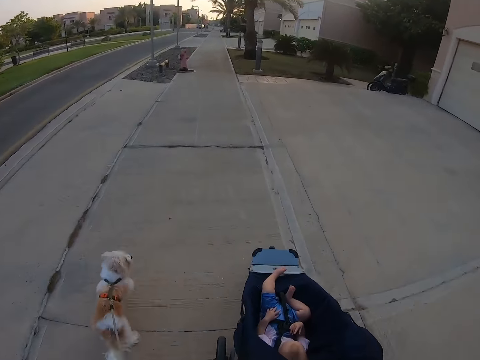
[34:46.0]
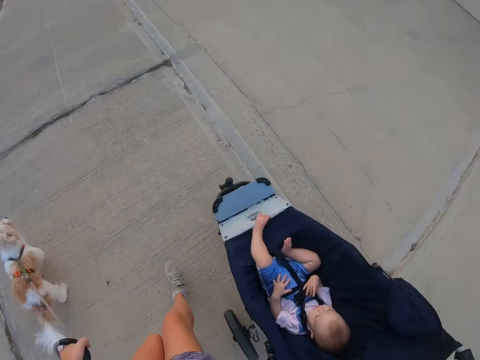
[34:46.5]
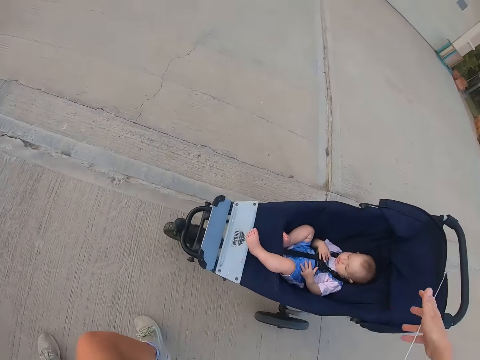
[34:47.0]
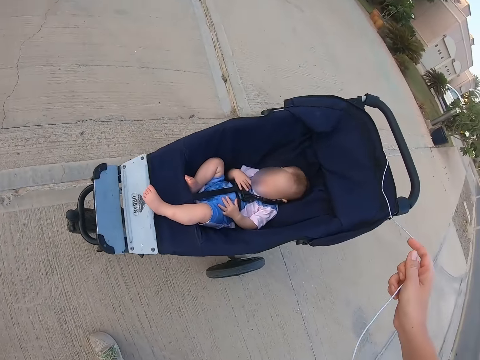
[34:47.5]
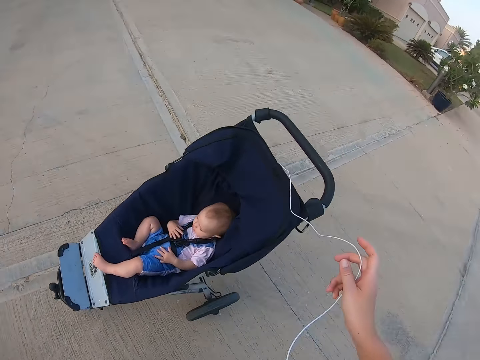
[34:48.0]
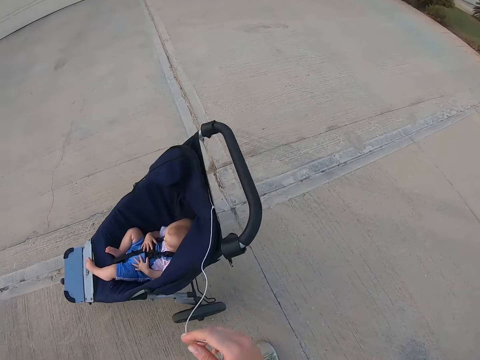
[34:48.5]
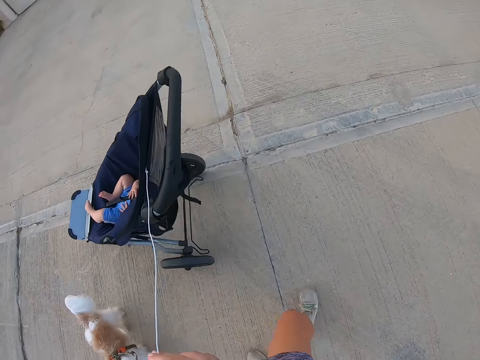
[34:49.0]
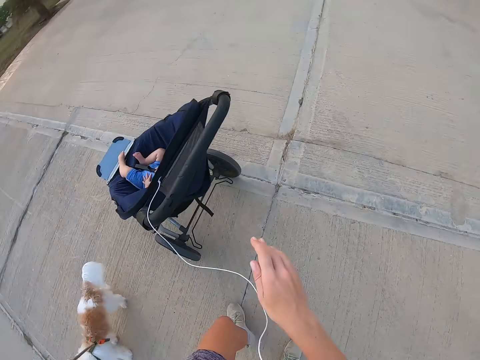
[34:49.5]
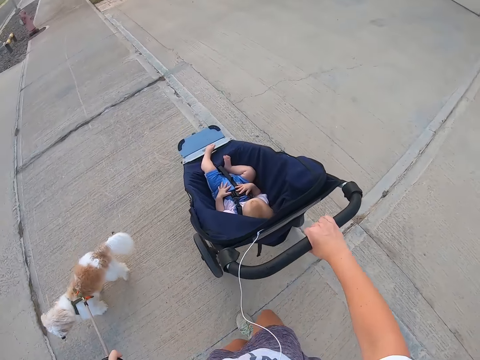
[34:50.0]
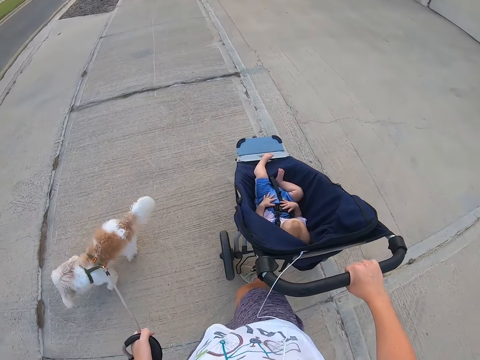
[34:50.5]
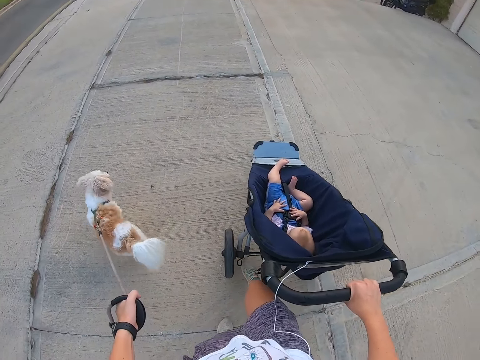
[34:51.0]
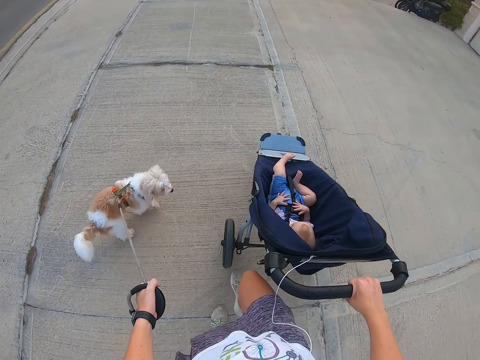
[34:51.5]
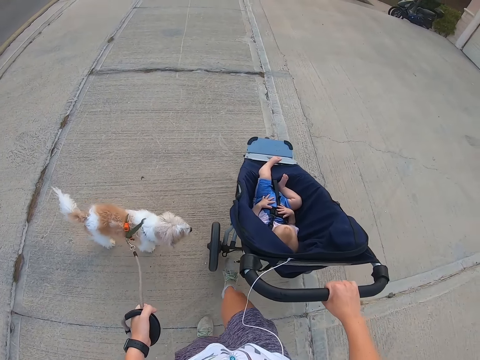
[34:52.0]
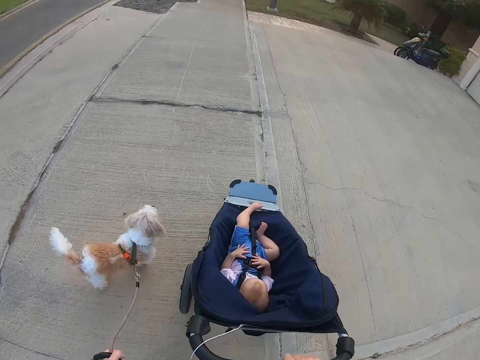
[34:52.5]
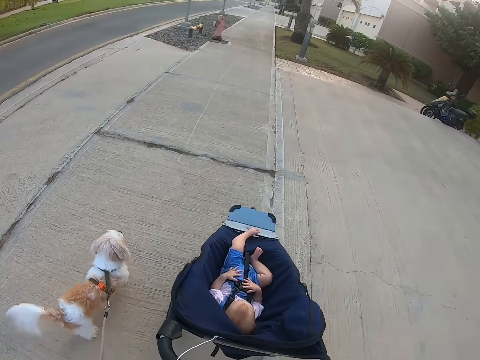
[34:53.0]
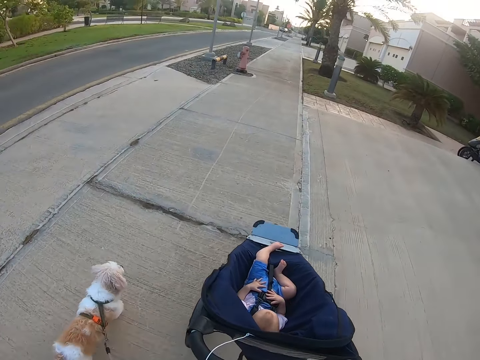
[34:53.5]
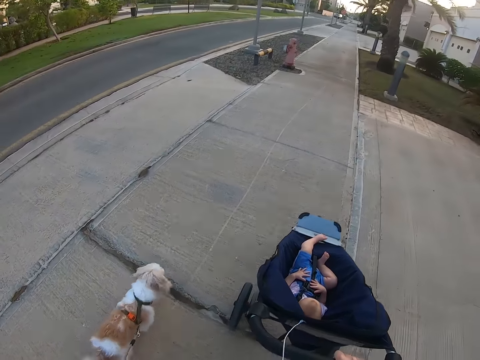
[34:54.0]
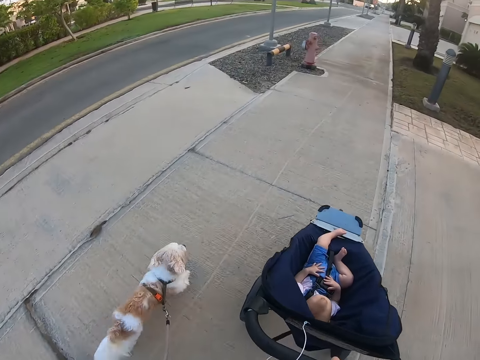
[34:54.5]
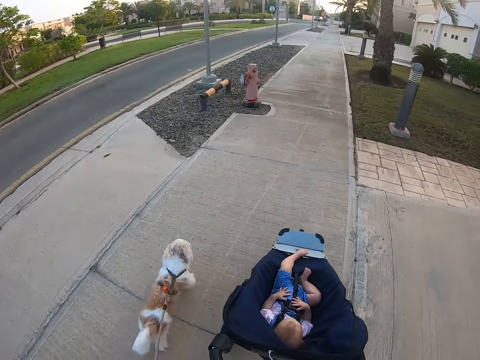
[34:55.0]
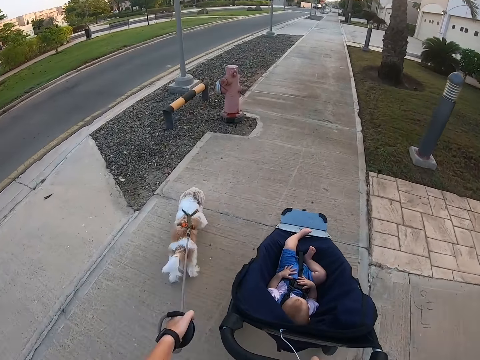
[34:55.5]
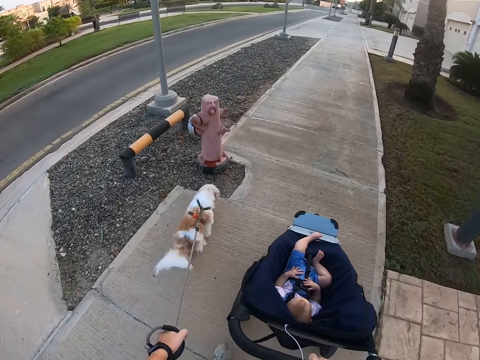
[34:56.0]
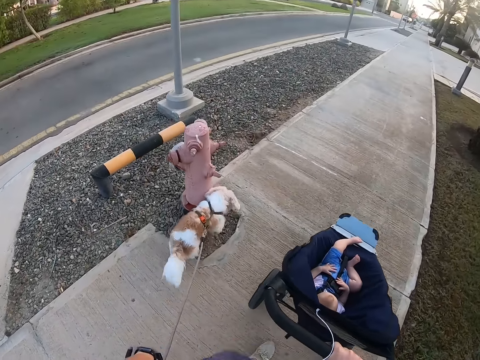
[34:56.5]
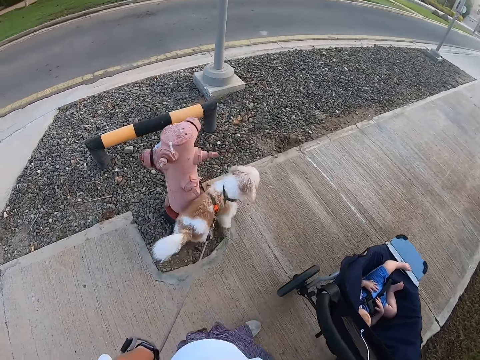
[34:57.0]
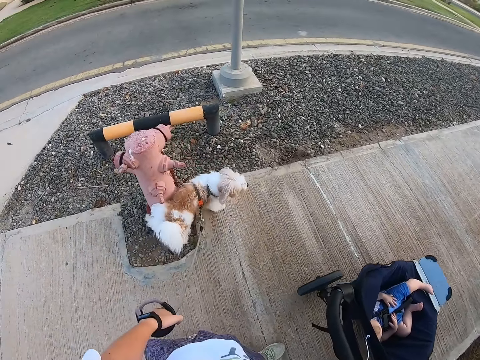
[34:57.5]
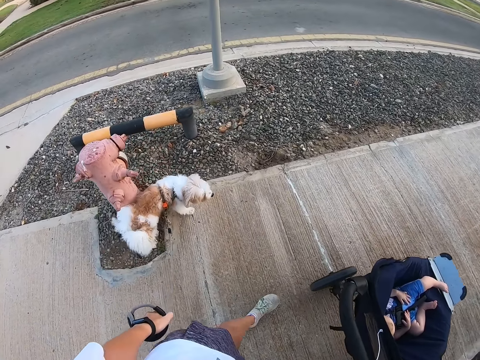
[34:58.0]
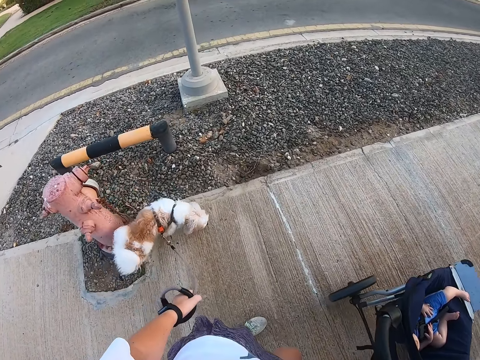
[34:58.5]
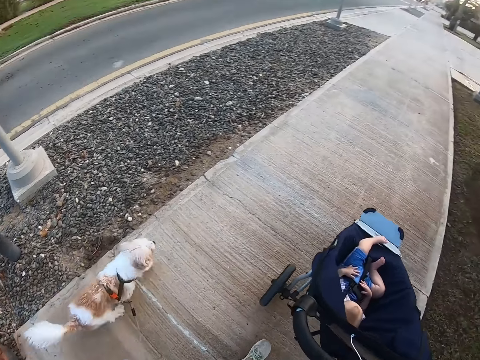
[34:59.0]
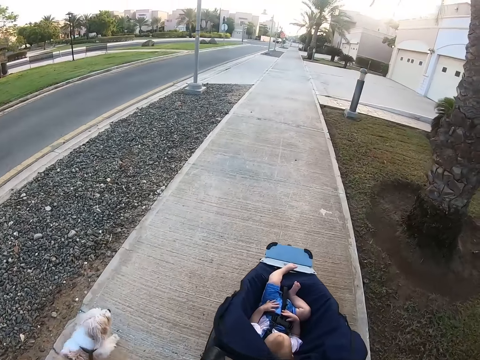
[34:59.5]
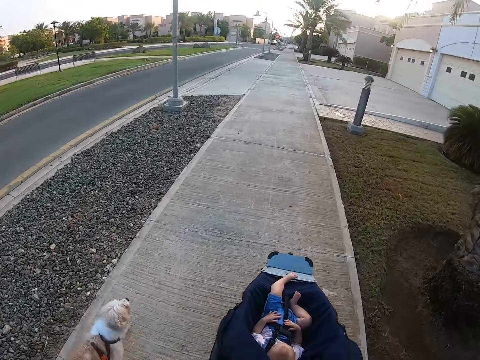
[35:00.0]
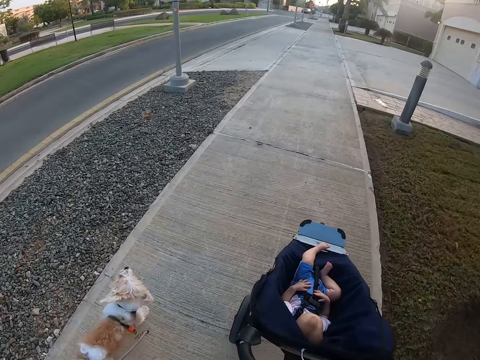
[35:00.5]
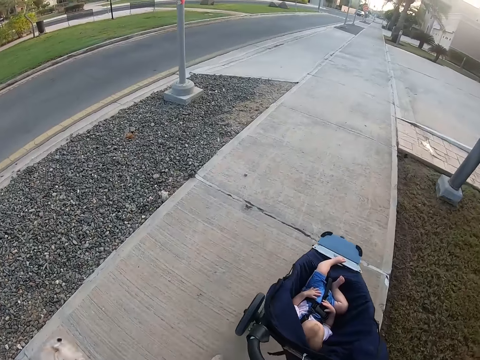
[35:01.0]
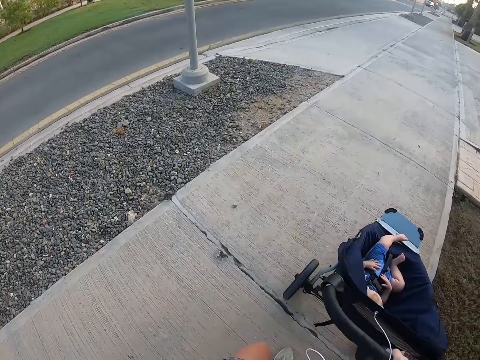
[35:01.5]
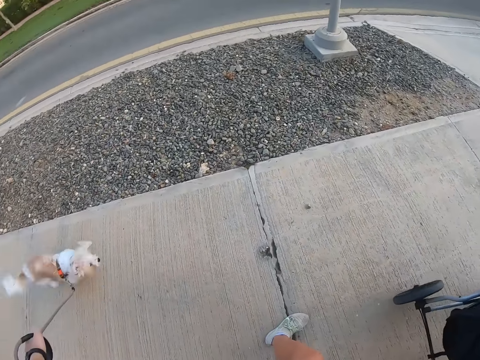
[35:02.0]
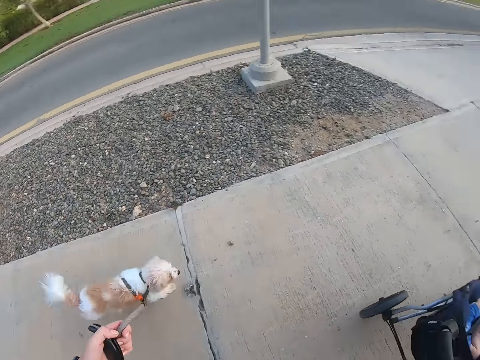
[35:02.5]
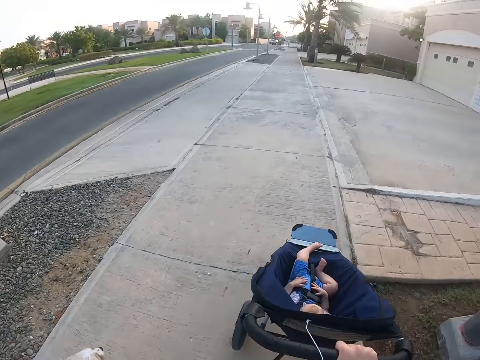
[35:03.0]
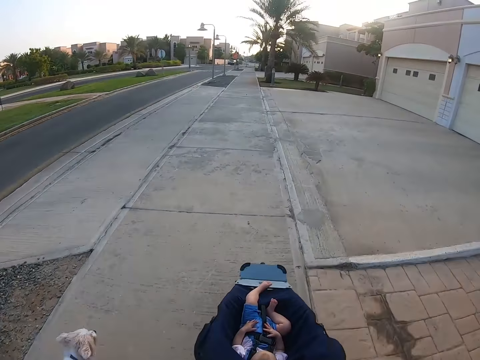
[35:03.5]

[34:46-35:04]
The camera wearer holds the earphones. They hold the baby stroller. They push the stroller with a leg. They walk a dog and push the stroller. They hold a cola. They walk the dog.

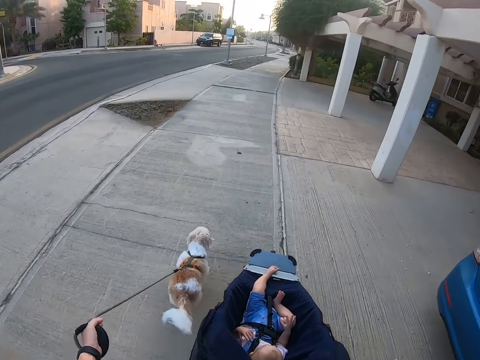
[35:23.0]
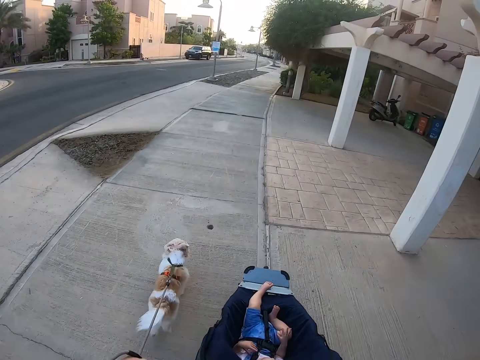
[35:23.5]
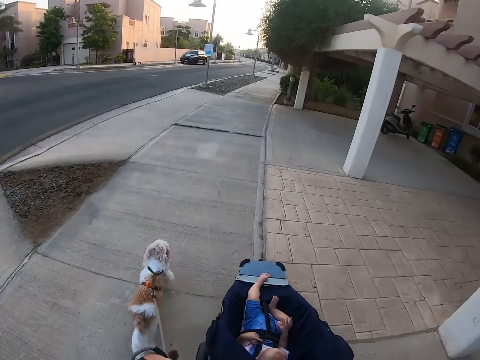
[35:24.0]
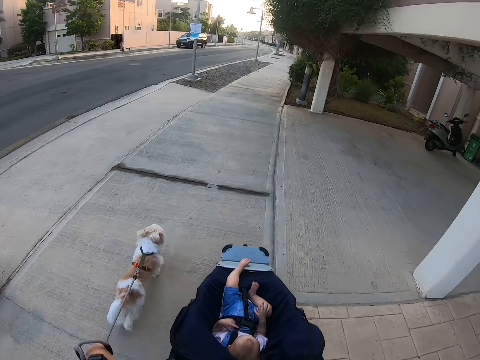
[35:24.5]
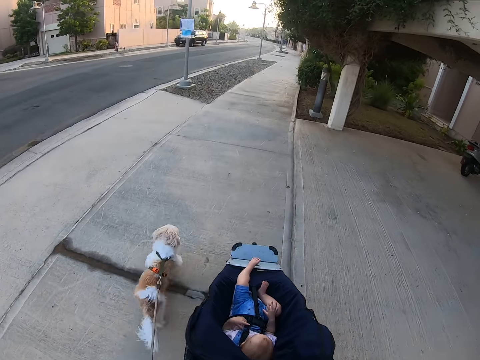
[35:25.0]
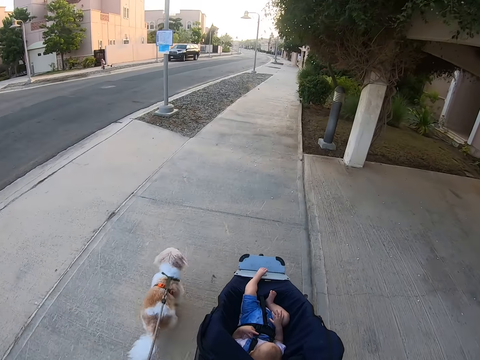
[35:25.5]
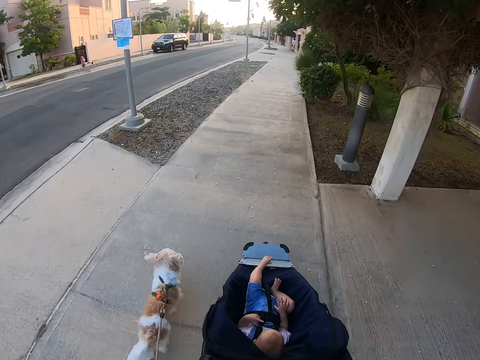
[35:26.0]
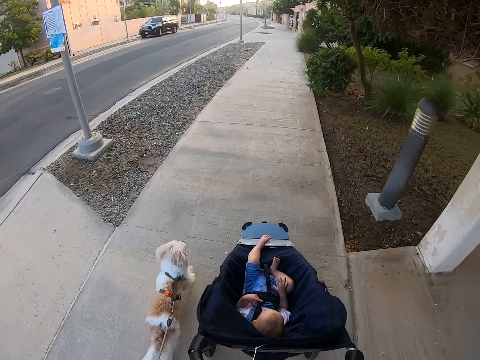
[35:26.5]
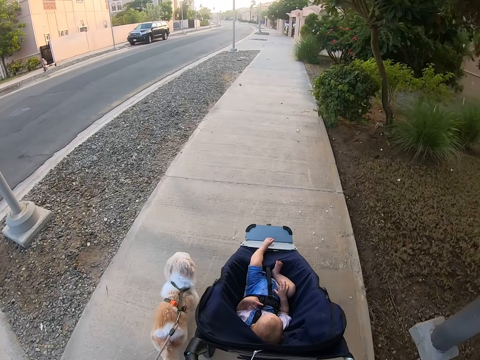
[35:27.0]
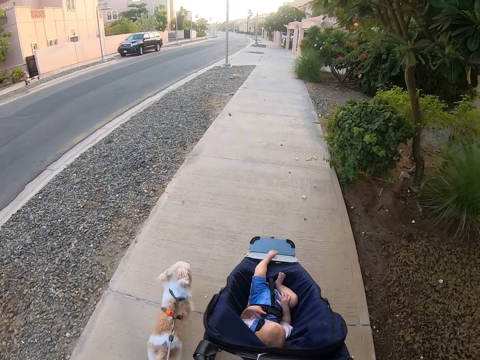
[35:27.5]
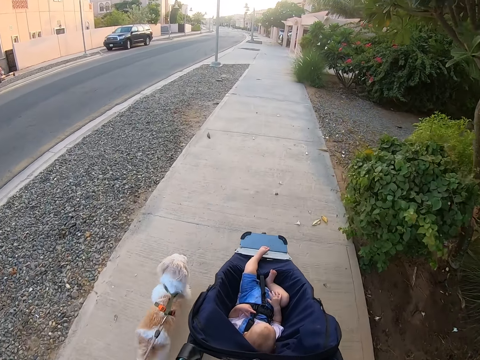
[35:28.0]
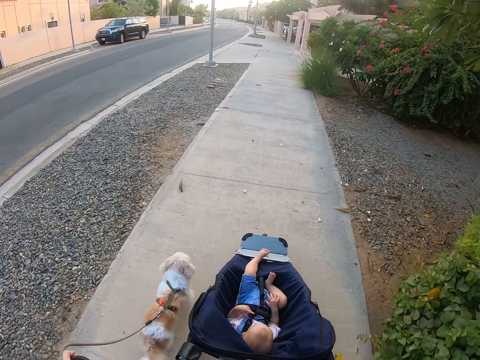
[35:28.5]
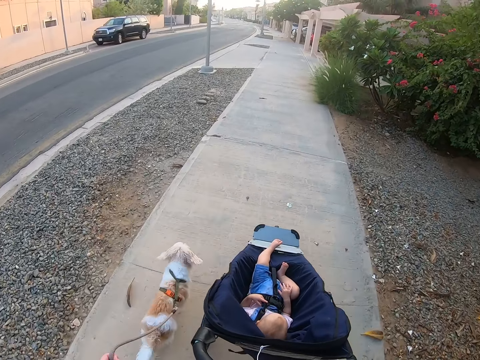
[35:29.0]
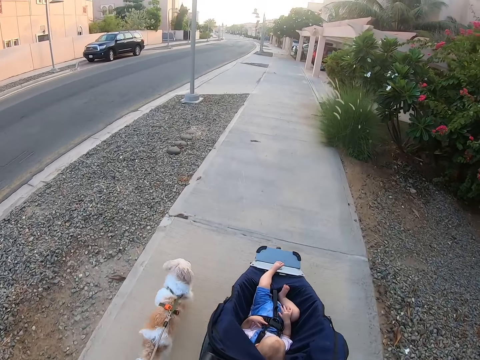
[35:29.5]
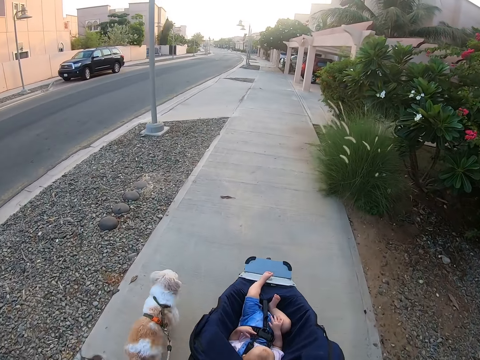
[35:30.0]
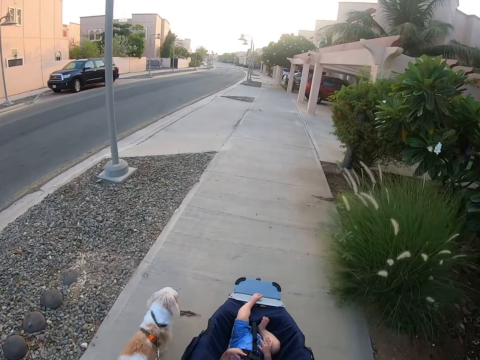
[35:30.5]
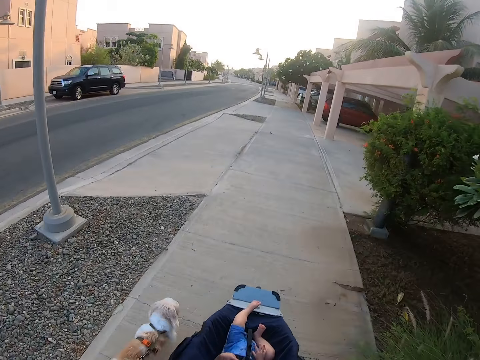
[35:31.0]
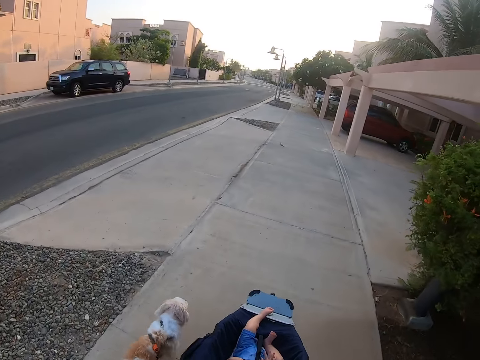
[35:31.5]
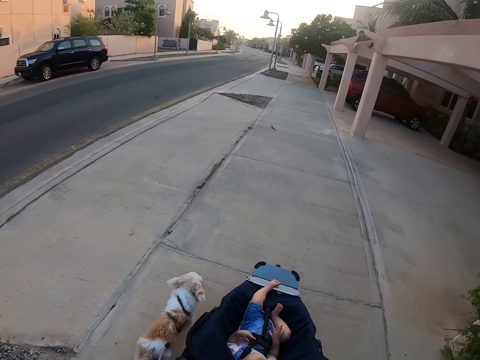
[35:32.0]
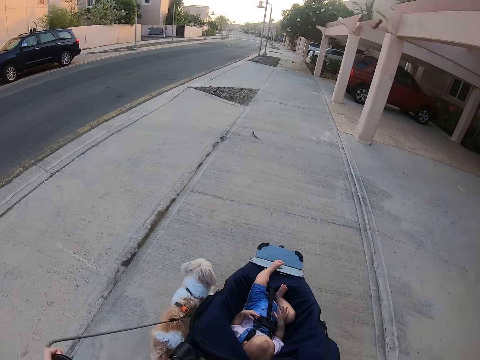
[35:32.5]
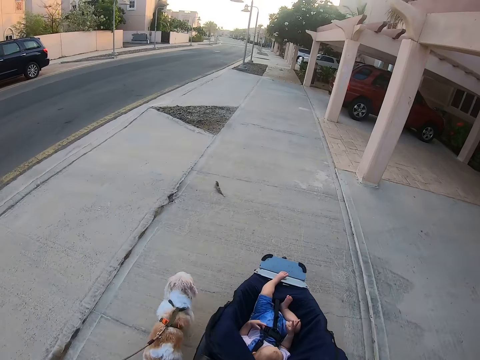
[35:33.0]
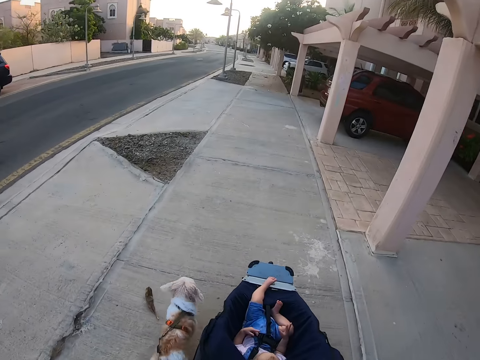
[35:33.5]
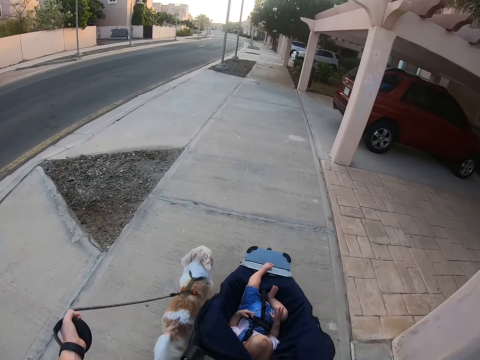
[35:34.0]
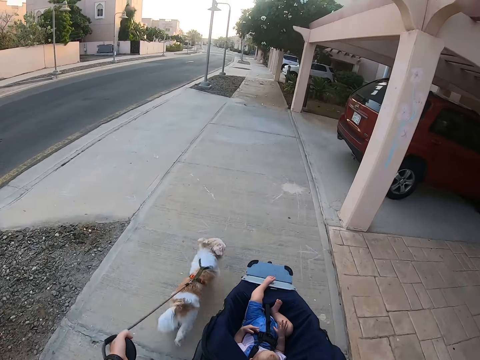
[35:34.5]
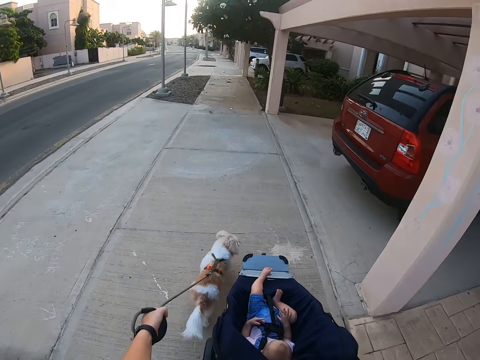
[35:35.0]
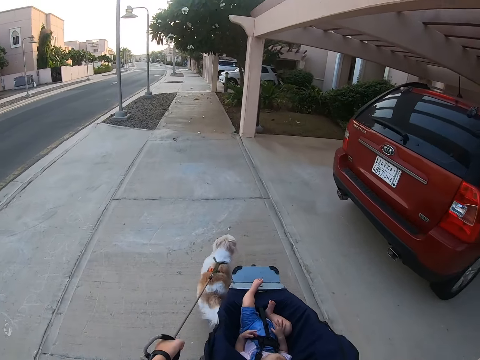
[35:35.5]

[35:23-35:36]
The camera wearer walks.
